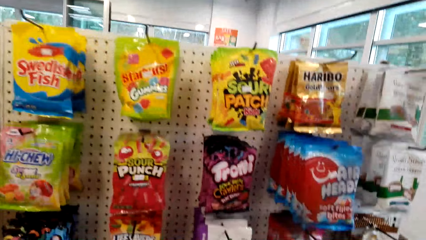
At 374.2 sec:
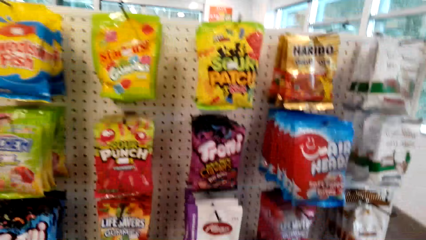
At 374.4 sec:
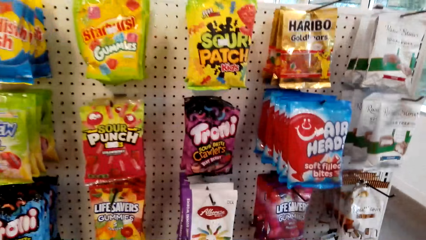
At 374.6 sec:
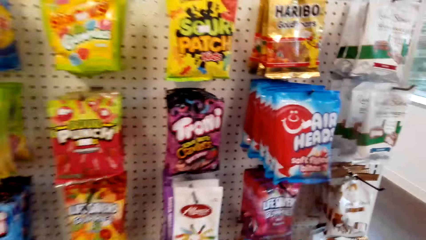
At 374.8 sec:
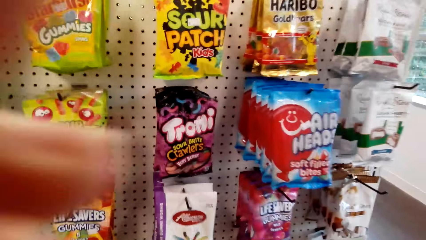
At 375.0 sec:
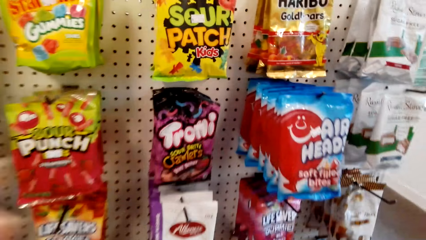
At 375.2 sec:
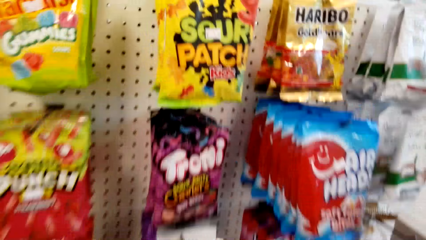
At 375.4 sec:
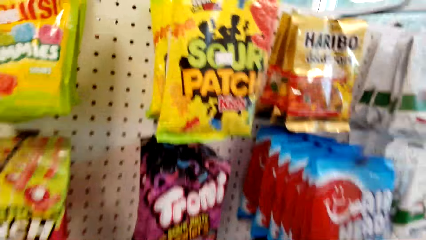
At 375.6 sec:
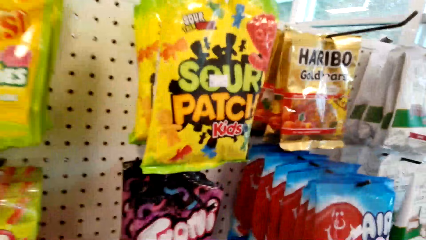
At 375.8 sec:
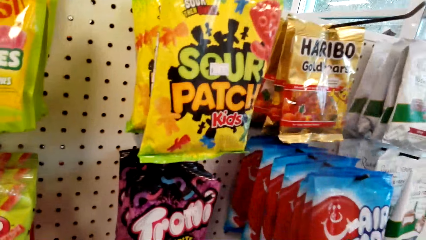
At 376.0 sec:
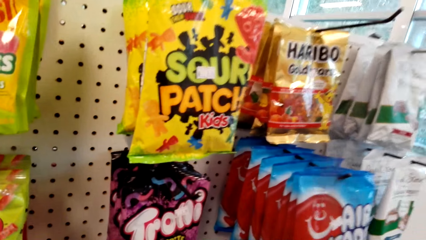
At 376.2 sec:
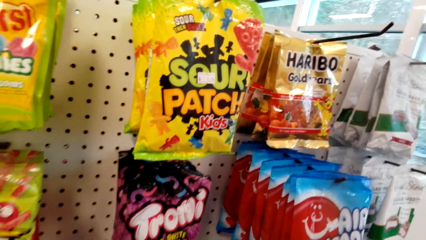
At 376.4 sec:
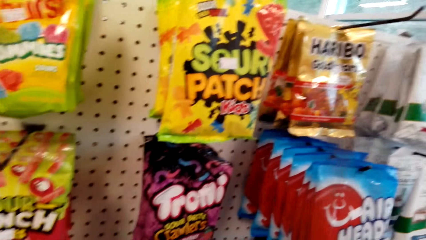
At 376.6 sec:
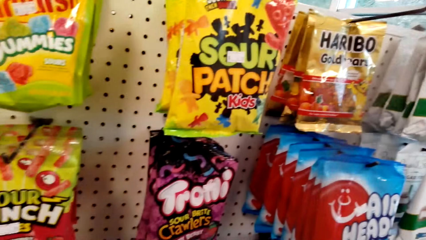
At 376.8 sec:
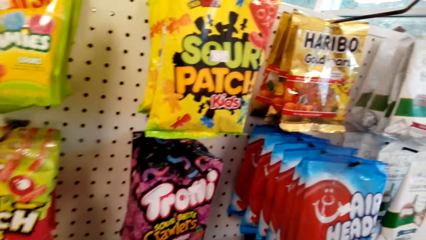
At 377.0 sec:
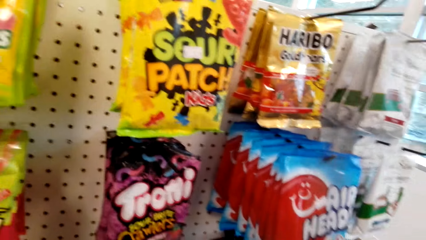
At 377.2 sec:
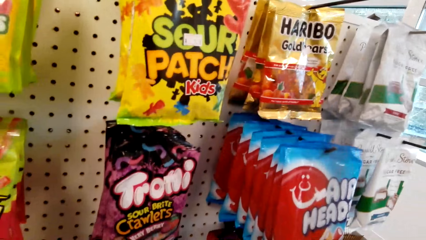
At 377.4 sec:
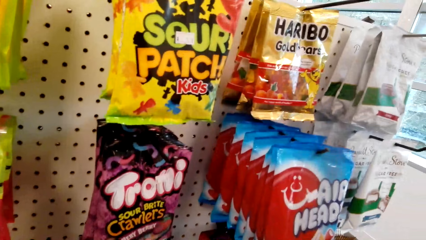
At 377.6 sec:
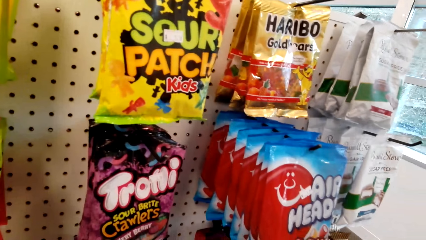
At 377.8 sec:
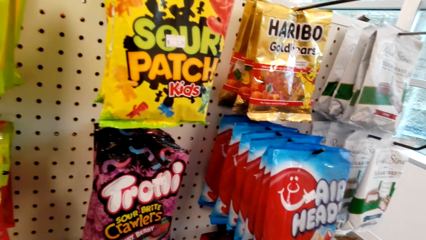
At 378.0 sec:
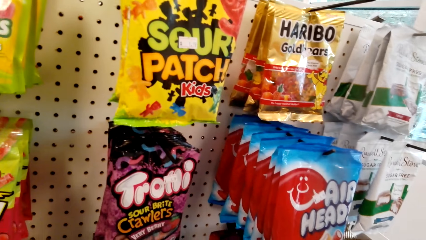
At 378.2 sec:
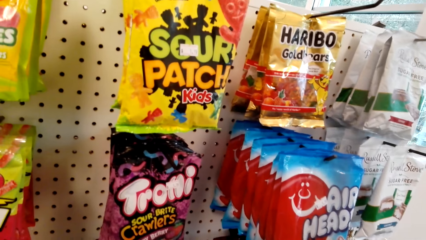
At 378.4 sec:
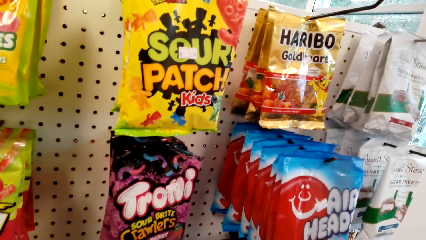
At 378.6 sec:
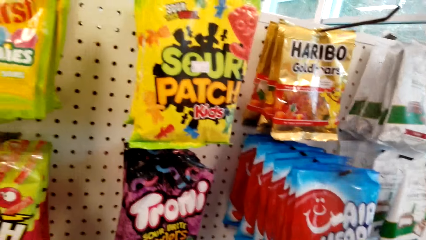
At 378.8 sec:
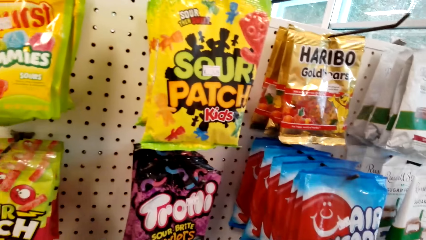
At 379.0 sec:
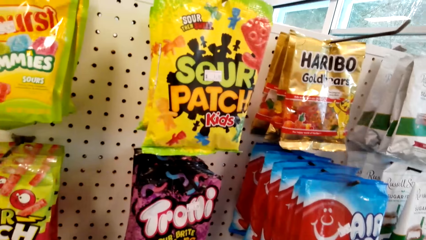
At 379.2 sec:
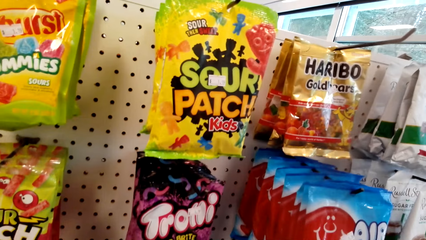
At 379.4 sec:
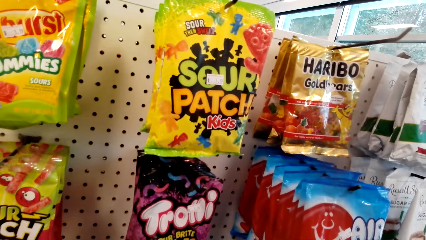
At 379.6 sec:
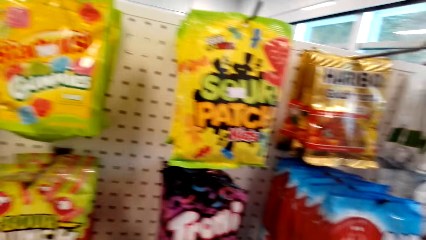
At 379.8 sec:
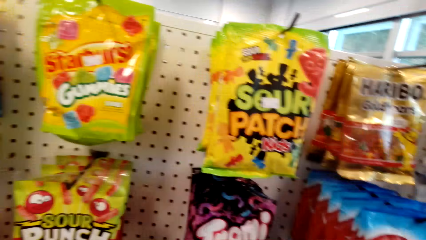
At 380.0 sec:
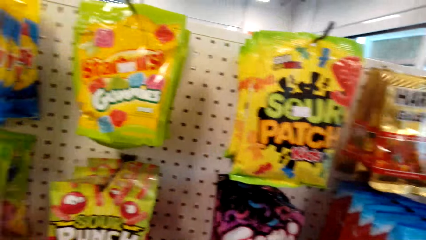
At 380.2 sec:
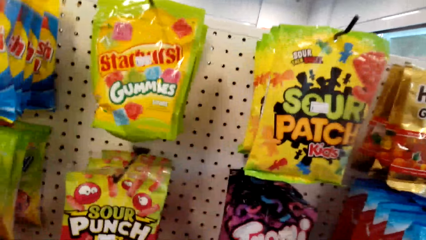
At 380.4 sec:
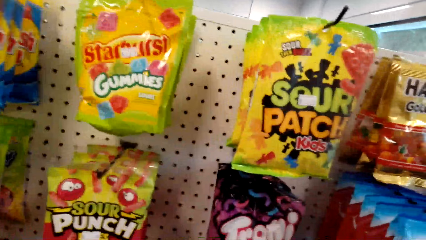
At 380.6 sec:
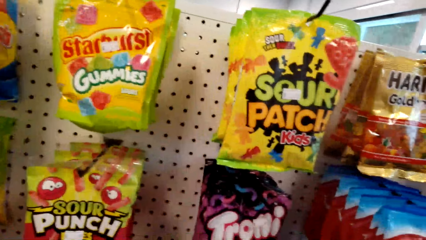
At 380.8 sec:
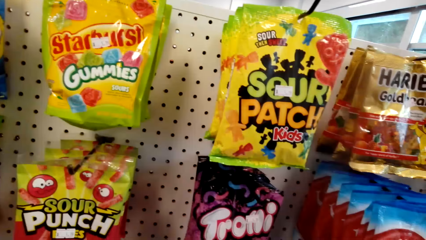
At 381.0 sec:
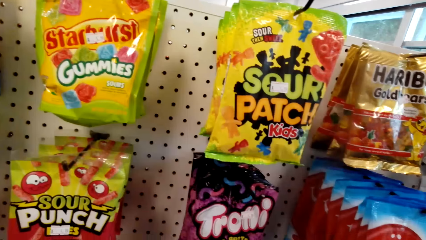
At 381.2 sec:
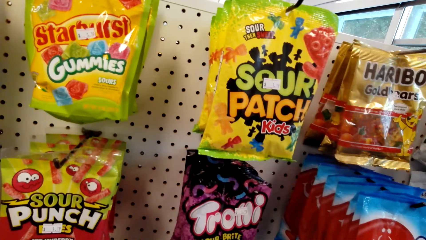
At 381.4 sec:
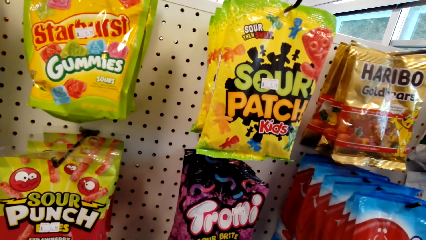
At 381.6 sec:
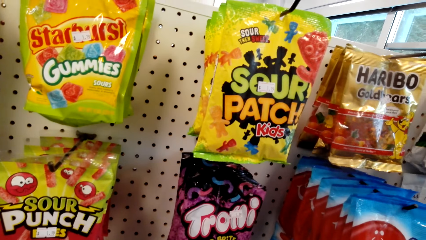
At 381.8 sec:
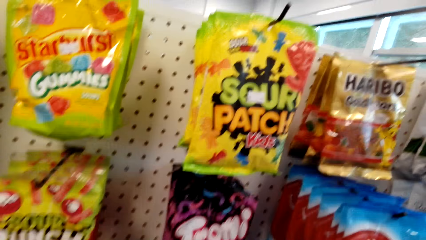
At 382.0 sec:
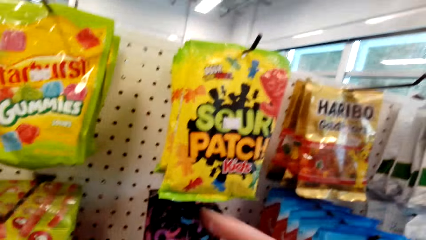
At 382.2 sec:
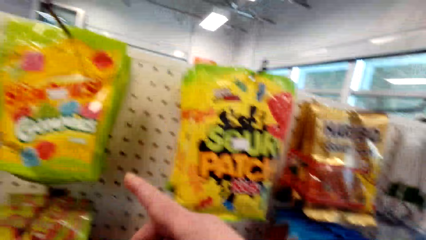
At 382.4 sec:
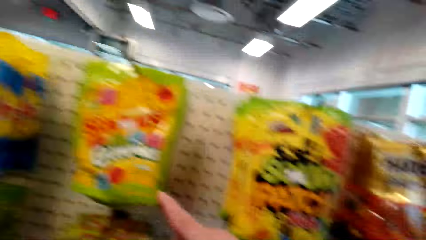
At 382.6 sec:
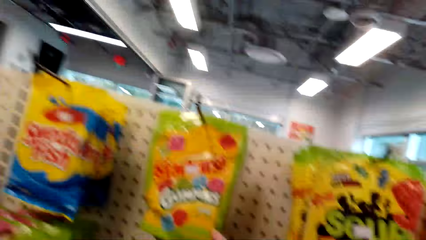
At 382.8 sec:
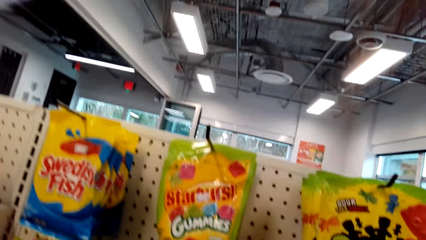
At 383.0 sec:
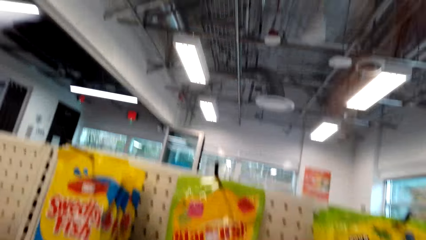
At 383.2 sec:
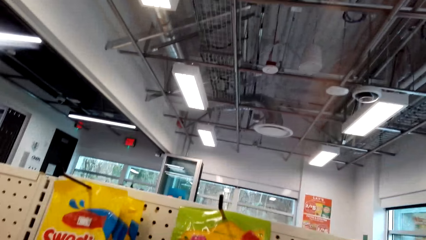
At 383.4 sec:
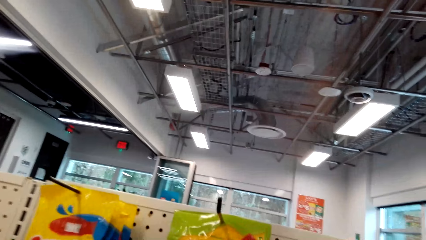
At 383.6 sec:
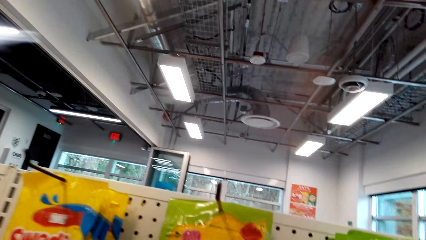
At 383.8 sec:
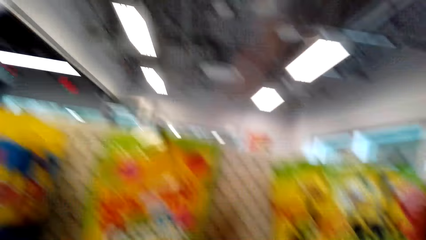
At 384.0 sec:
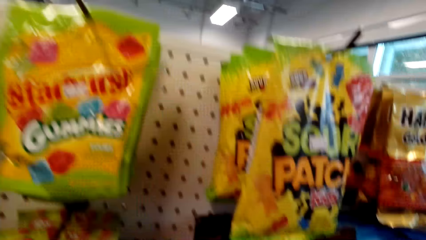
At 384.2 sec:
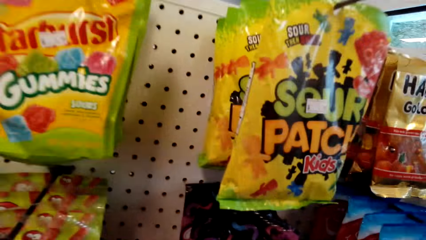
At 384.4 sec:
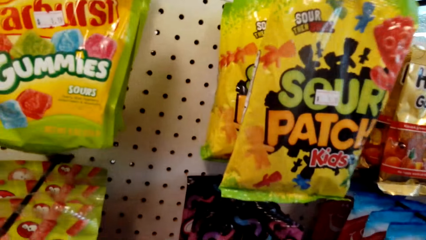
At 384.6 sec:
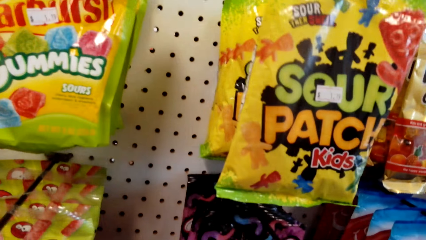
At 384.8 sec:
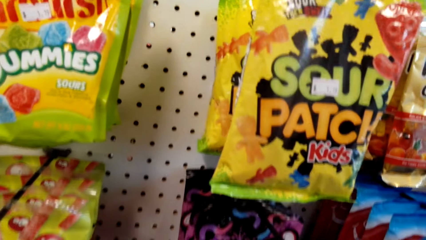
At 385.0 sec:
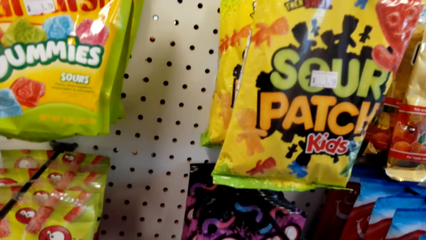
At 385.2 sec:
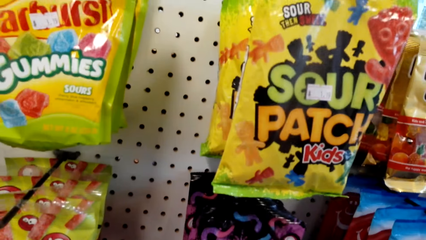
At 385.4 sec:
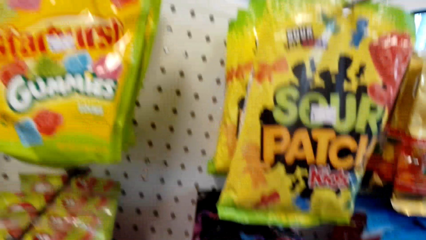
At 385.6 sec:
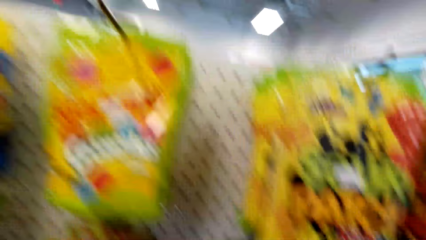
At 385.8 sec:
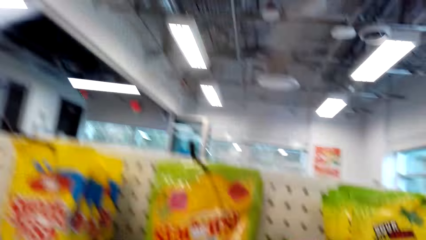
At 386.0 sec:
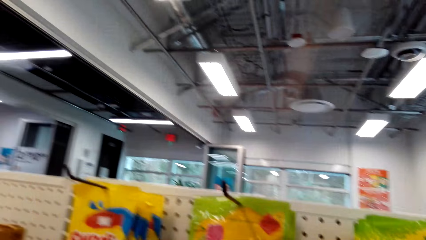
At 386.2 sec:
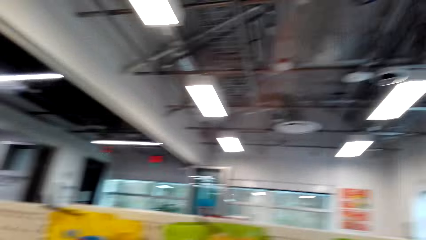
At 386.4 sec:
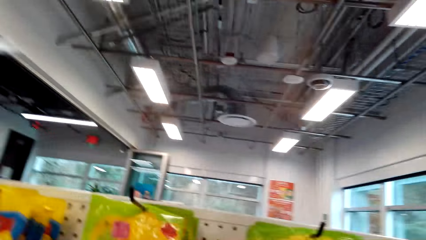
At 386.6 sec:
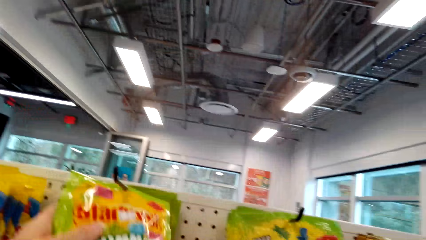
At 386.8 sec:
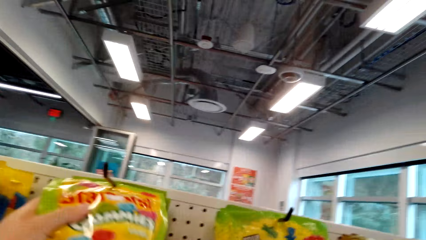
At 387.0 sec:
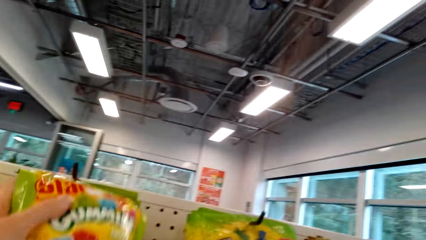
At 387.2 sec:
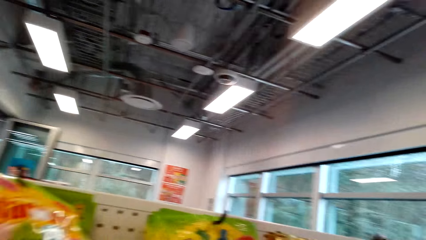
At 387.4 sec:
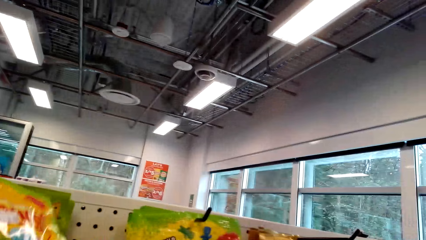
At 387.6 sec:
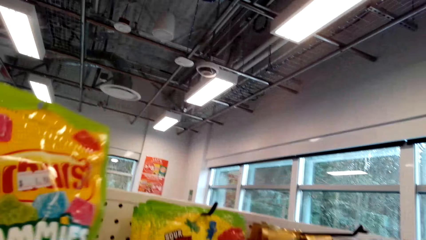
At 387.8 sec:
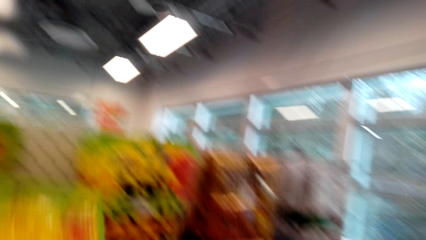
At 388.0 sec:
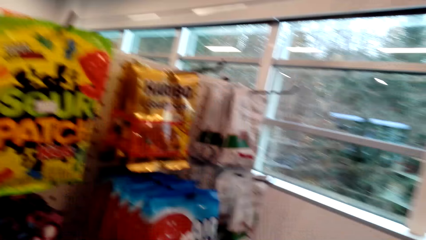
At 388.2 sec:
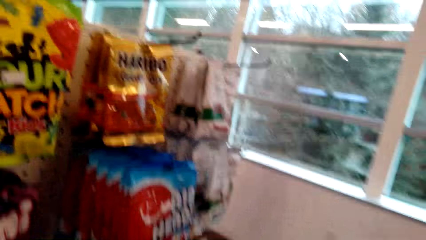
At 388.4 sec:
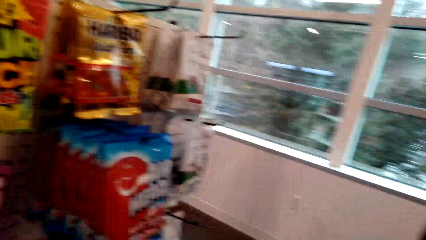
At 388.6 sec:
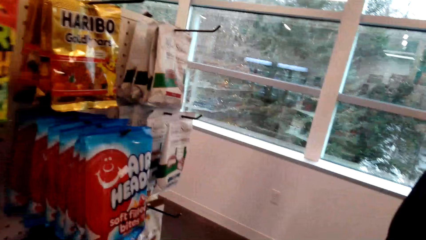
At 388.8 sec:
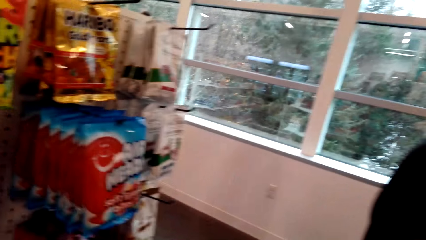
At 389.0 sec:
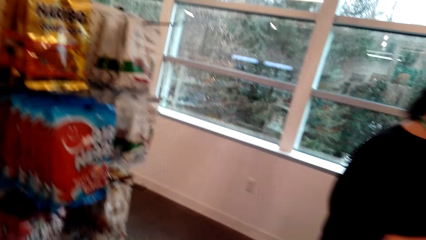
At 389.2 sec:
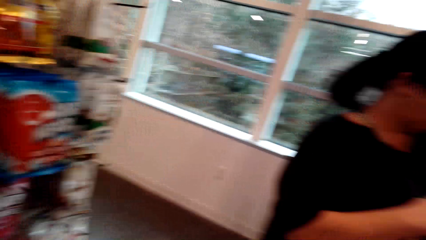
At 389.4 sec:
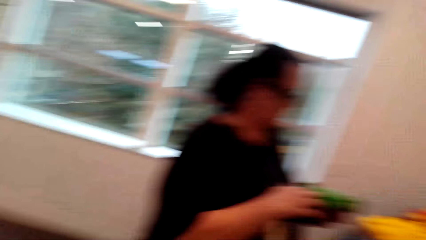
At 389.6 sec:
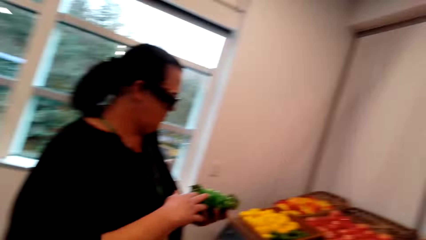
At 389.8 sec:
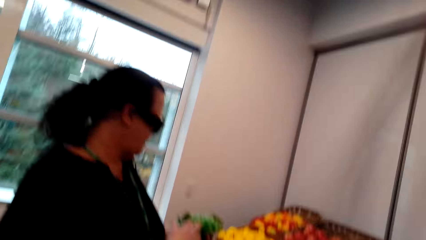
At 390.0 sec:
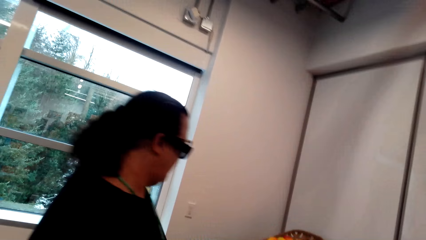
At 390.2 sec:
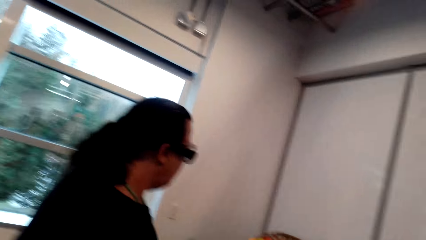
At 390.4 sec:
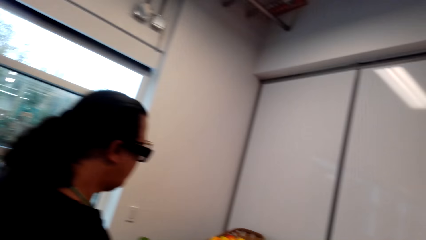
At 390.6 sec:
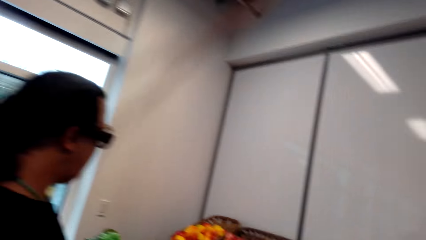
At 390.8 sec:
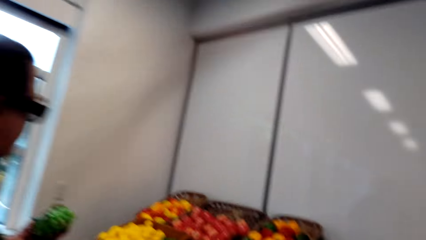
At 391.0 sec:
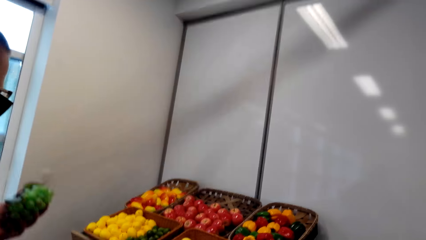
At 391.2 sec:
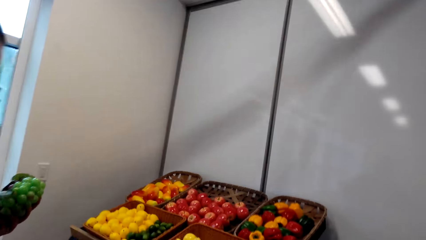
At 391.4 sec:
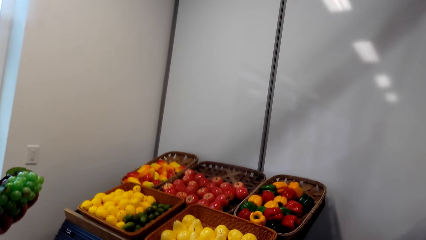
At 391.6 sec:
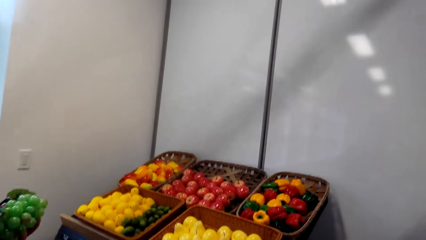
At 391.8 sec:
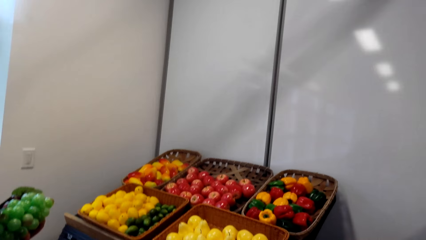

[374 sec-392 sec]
The camera wearer picks up the snack. They converse with a woman. The woman looks at the camera wearer. The camera wearer picks up the snack. They converse with the woman. They pick Starburst Gummies from the metal bar. They look at the woman.
